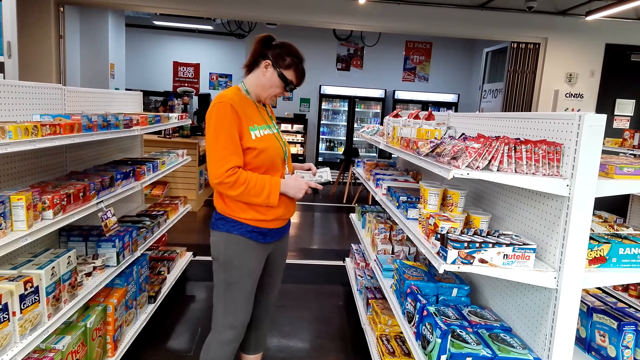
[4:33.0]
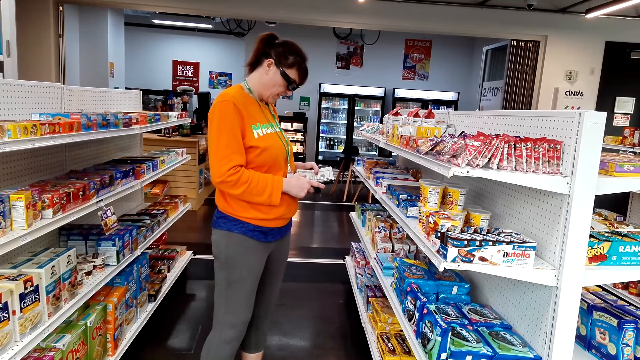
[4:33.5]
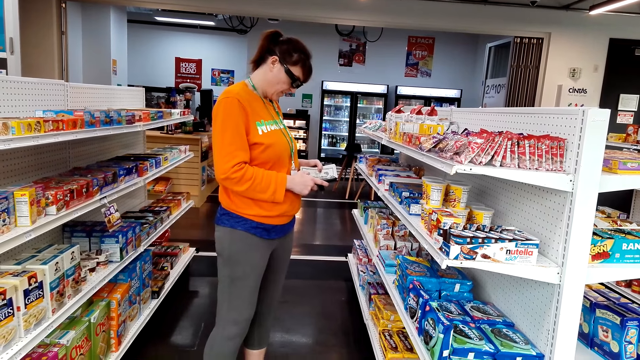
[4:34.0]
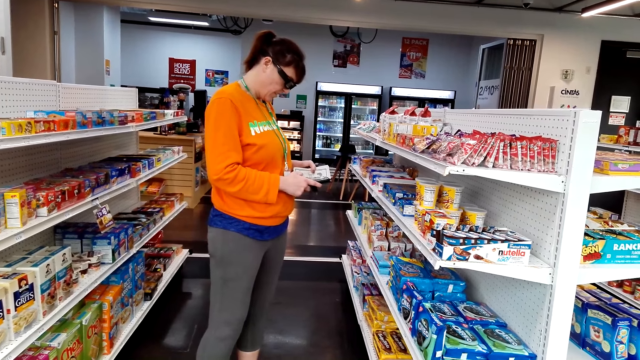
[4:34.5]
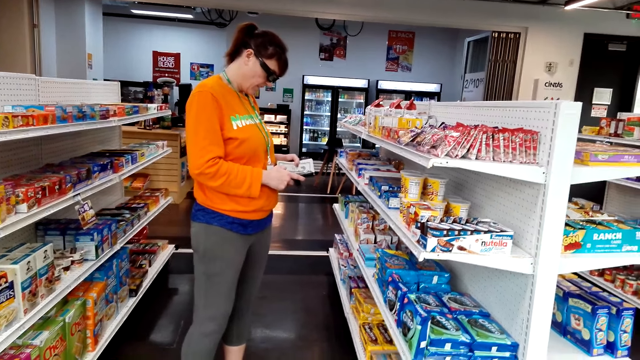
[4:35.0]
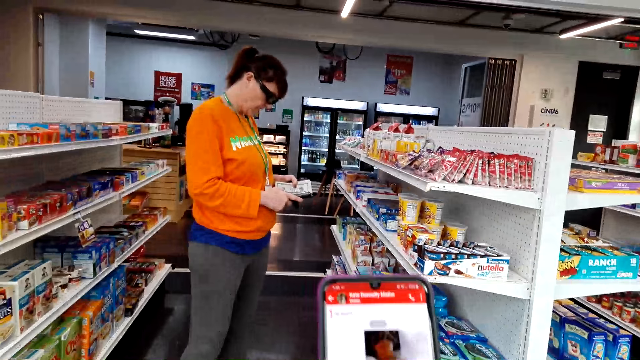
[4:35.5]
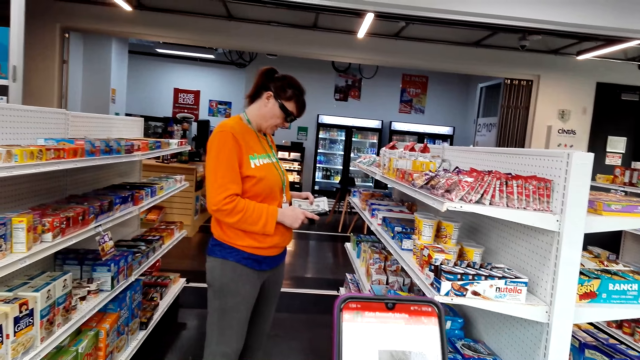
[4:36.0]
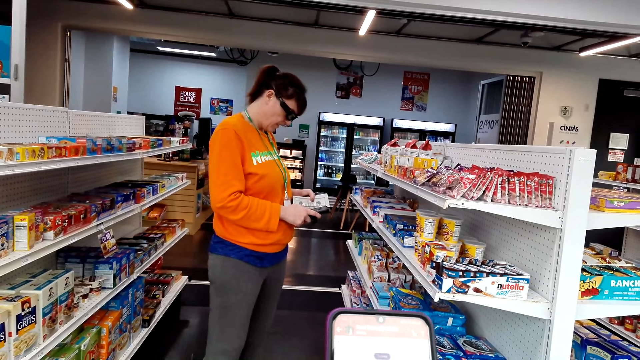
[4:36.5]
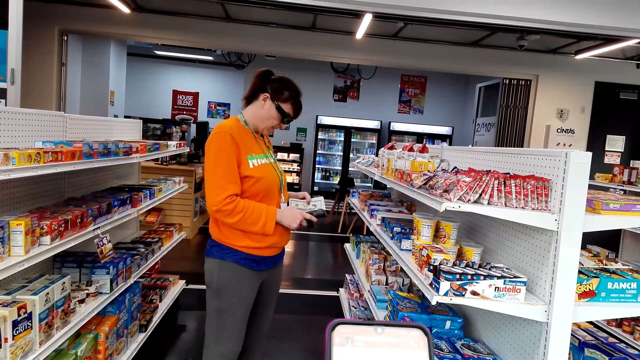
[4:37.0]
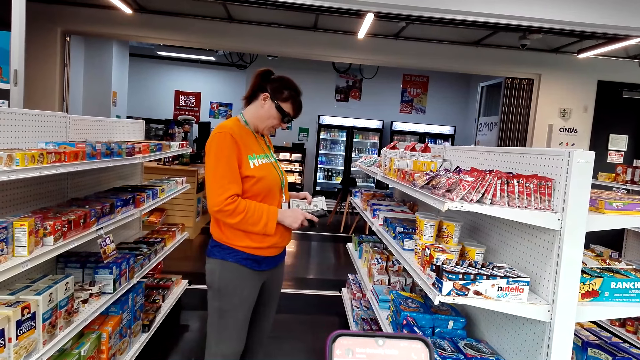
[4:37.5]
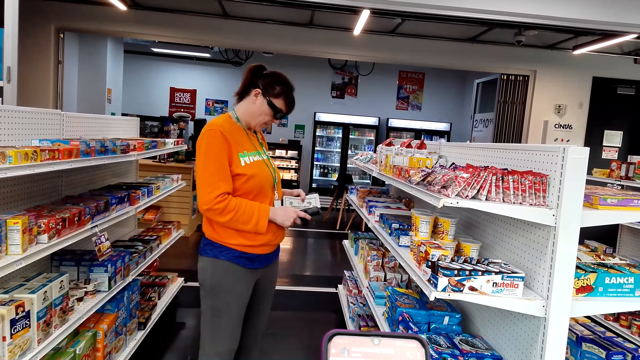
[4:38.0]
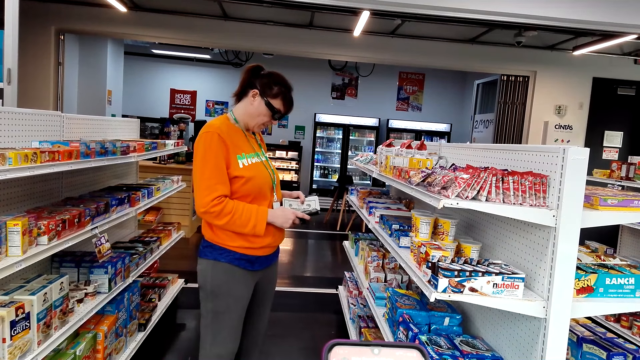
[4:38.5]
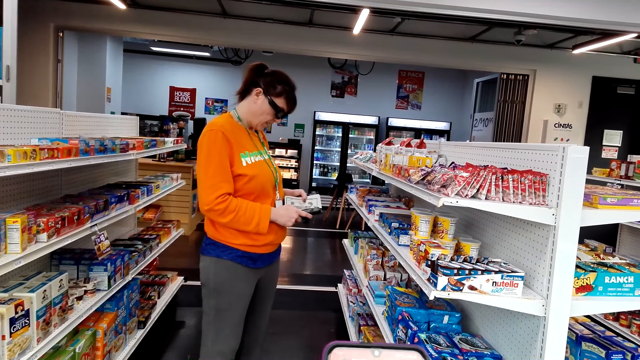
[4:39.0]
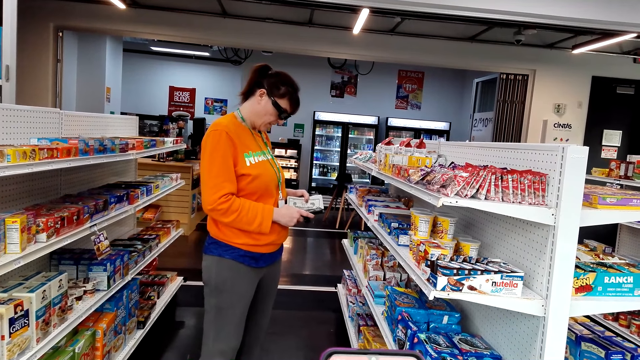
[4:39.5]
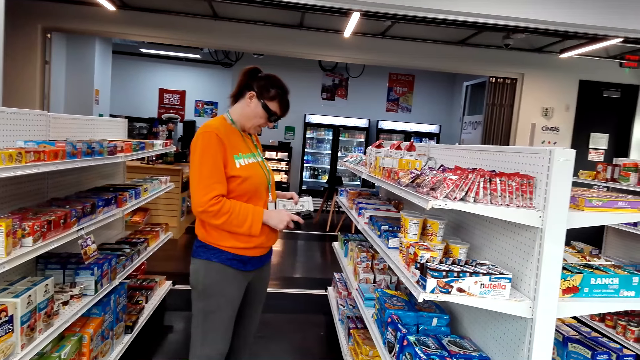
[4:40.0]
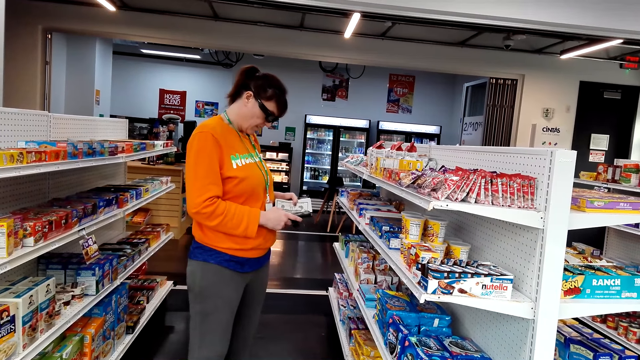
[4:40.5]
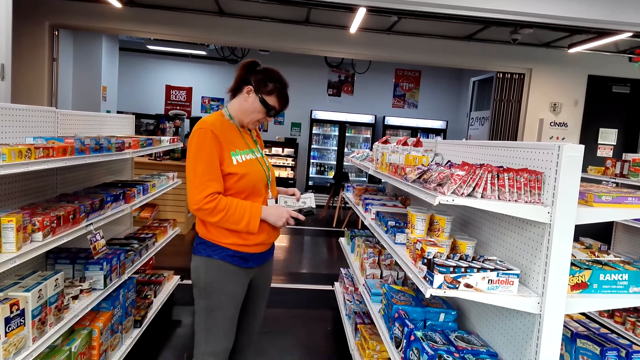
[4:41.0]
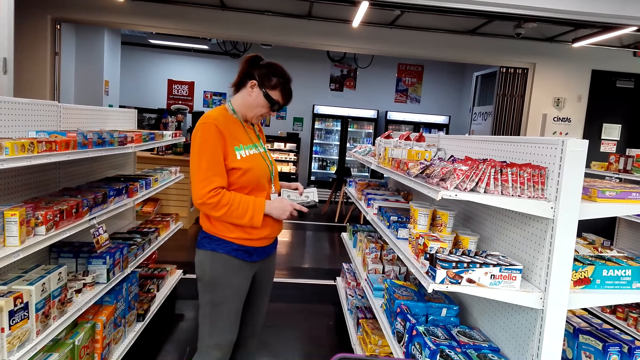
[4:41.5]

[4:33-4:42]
The camera wearer operates her phone.

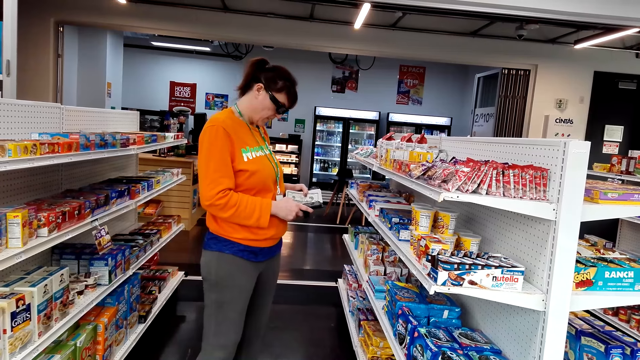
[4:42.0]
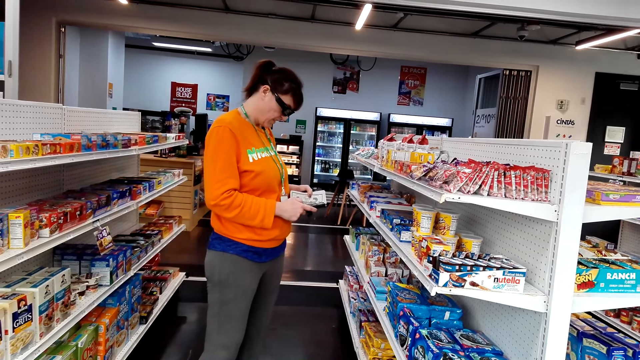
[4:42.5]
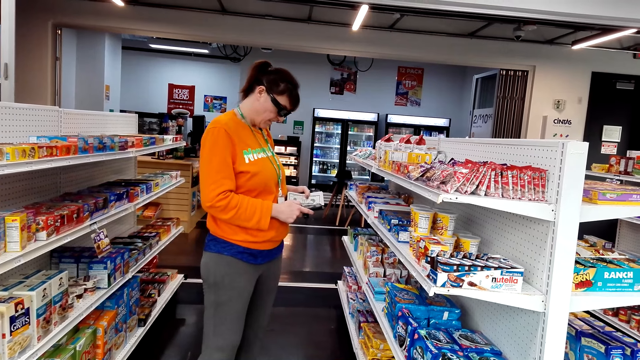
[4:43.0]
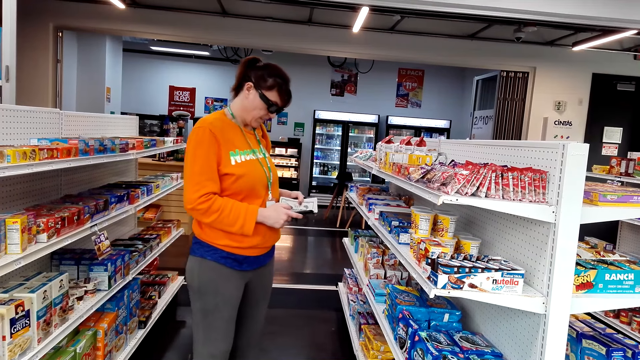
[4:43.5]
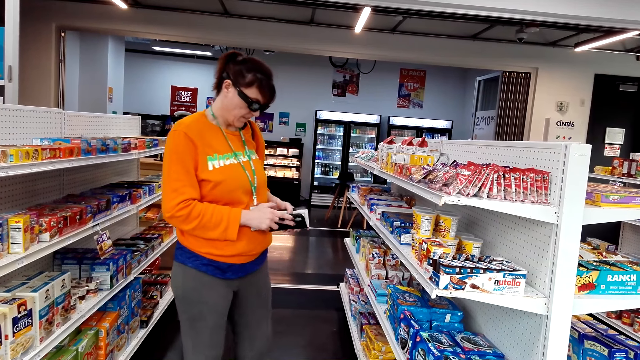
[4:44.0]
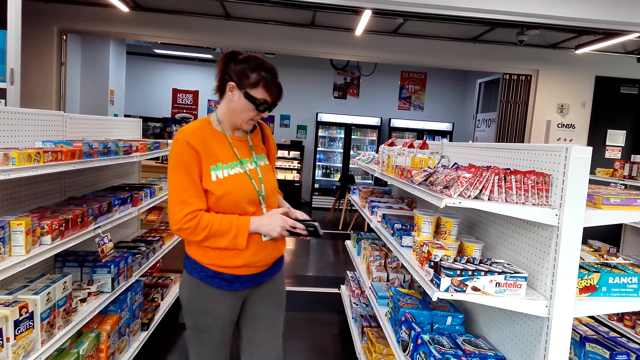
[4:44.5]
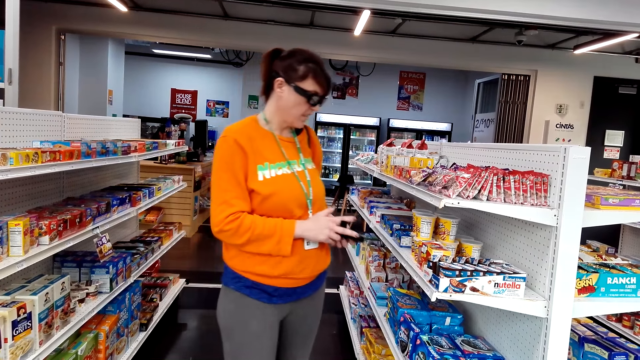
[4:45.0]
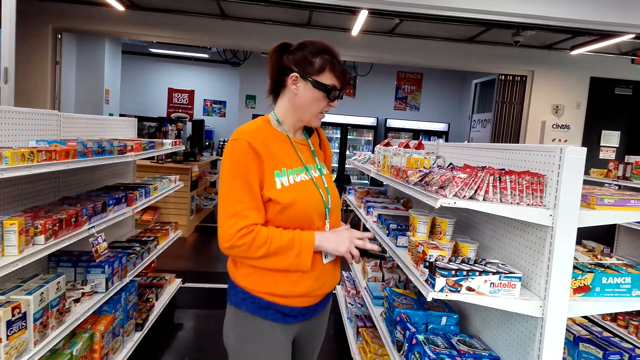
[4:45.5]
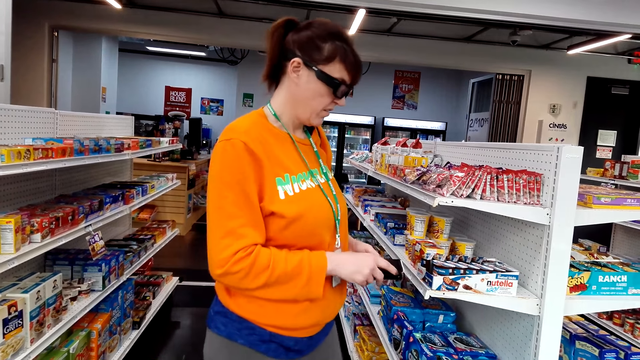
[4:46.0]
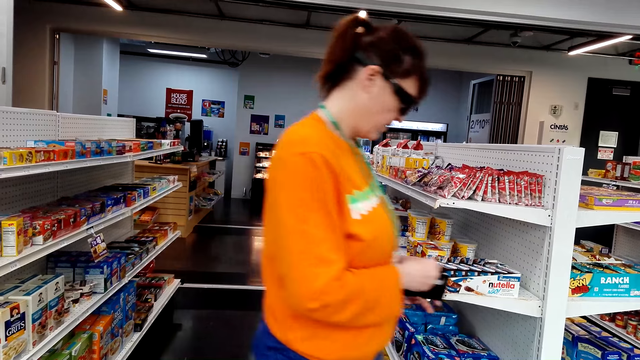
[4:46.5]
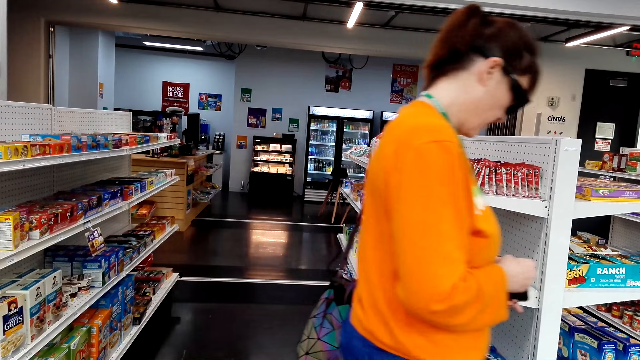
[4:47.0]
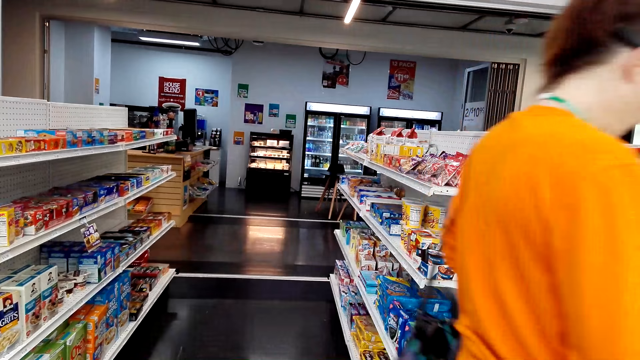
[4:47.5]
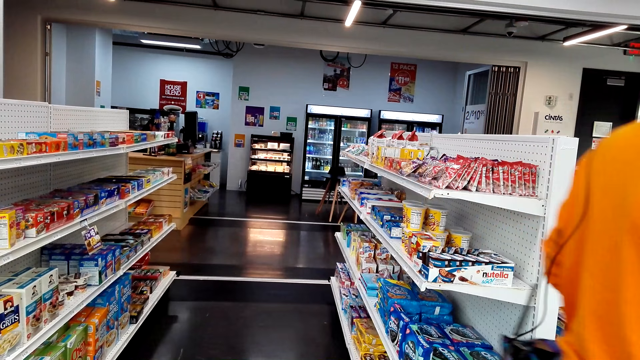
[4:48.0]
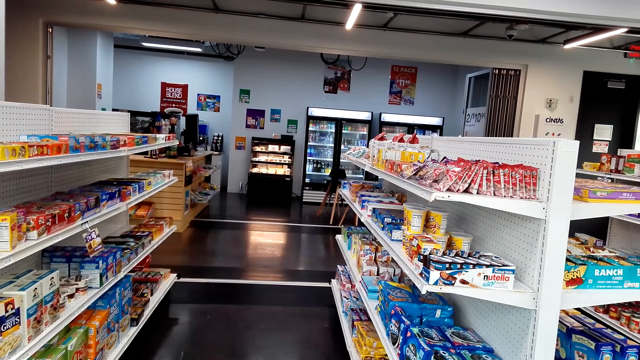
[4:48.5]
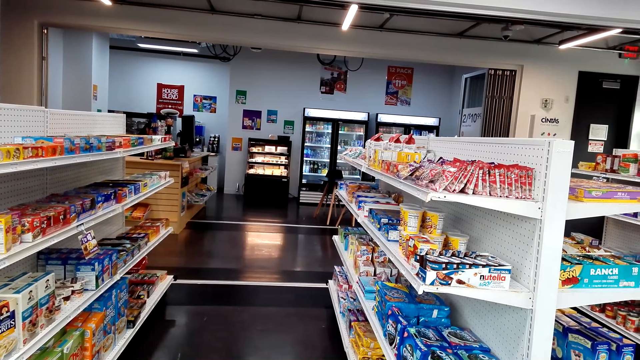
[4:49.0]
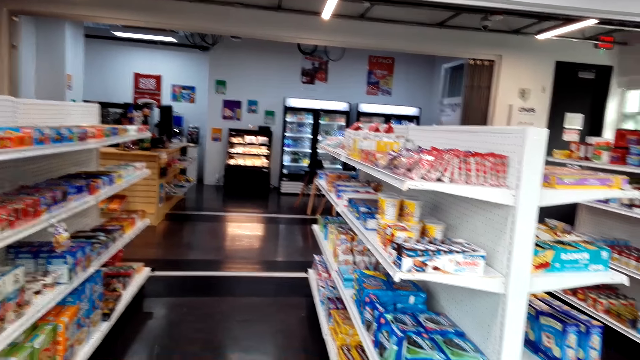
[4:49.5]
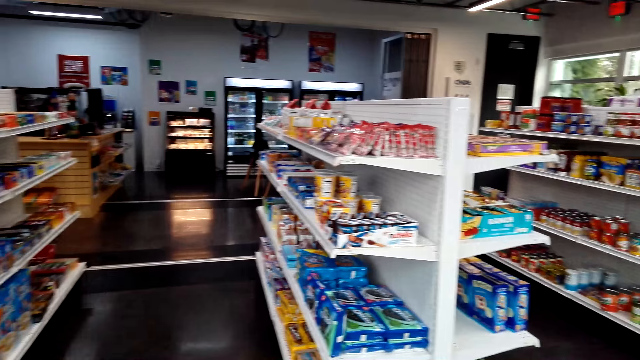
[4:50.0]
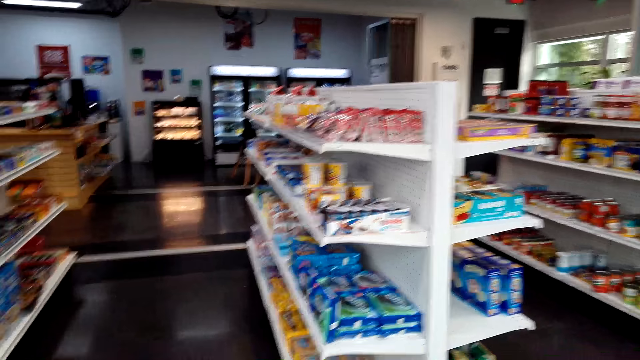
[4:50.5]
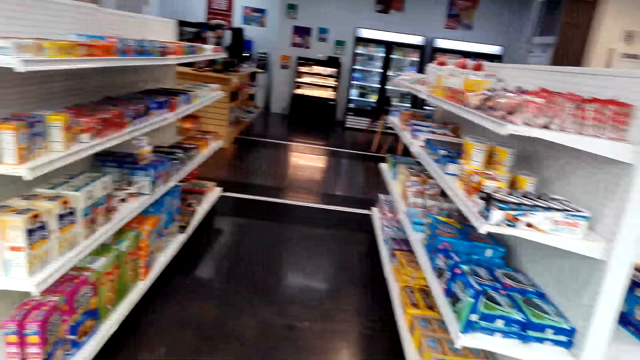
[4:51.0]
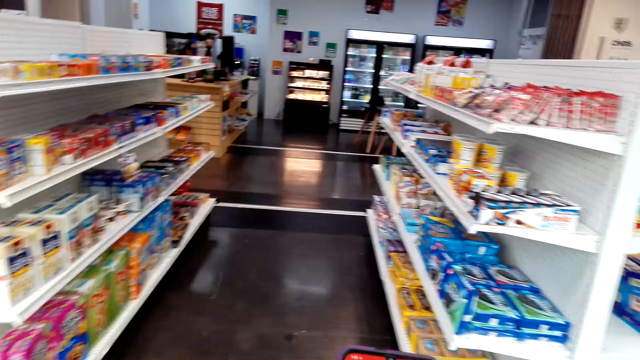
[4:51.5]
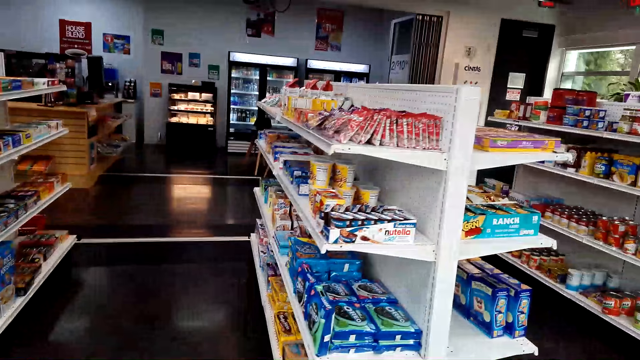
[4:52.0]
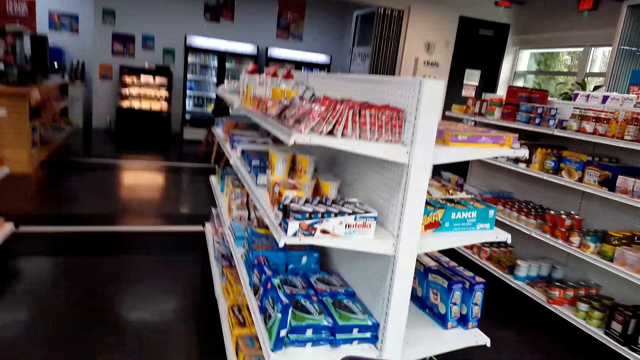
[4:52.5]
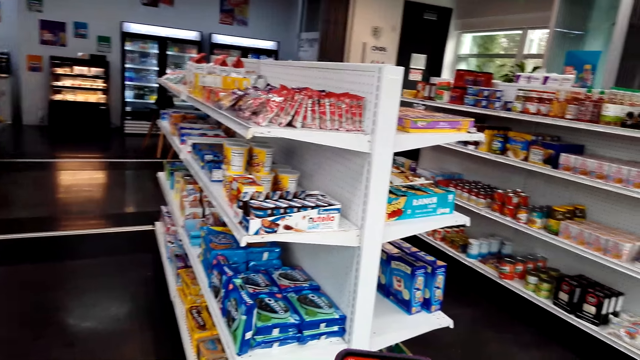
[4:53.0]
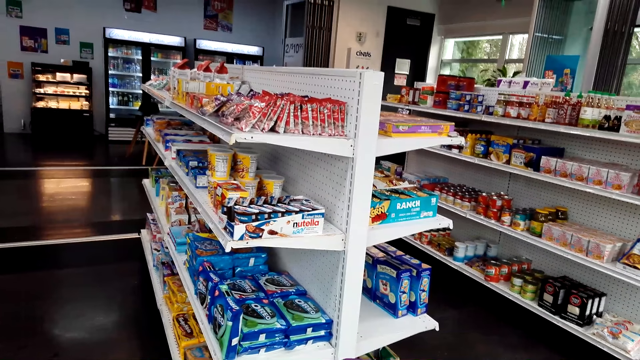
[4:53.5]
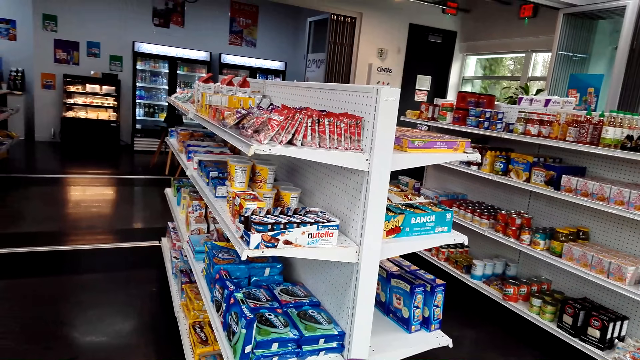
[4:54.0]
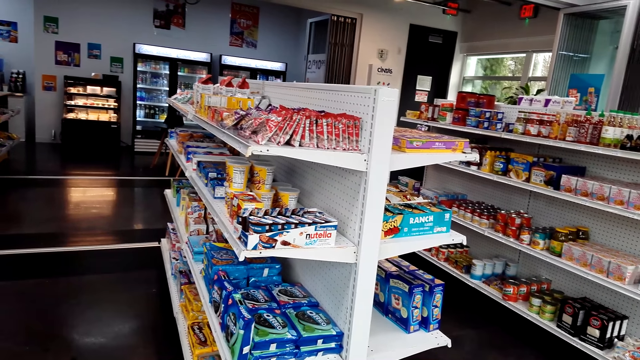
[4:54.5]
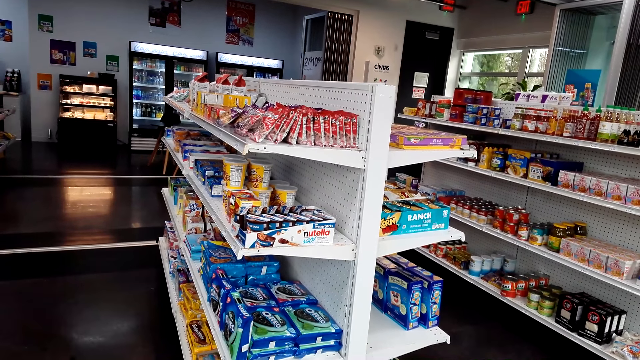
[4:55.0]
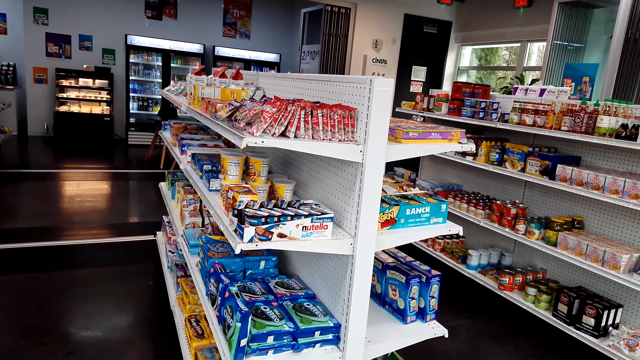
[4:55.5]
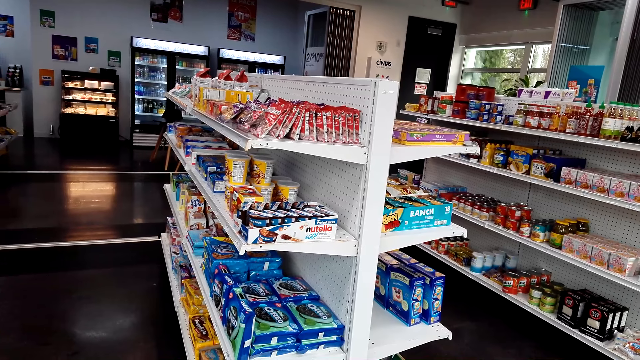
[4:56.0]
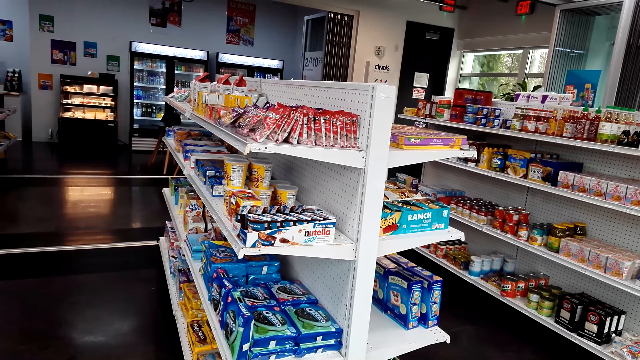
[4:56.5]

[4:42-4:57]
A woman moves a few steps. The camera wearer looks around. They look sideways.
